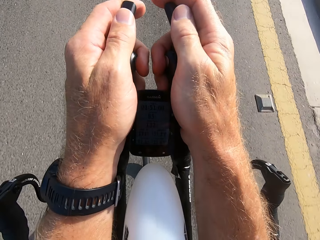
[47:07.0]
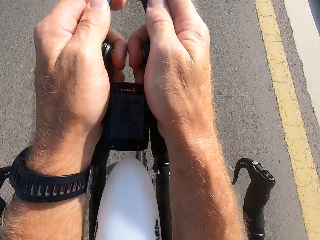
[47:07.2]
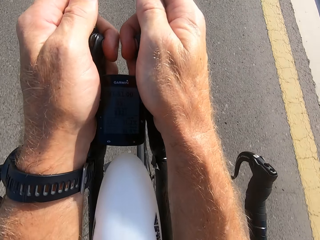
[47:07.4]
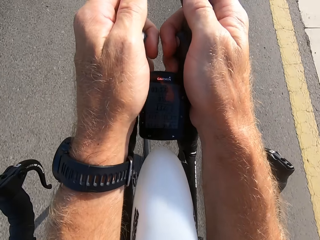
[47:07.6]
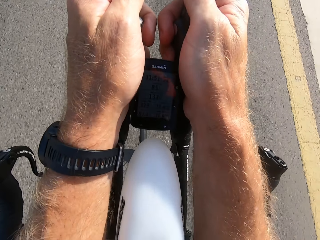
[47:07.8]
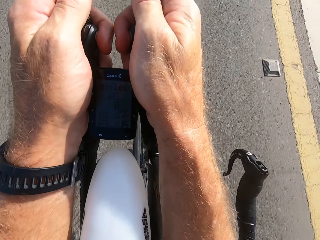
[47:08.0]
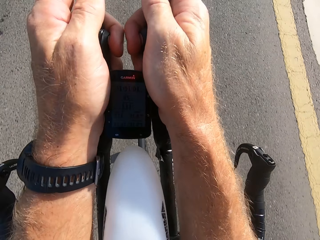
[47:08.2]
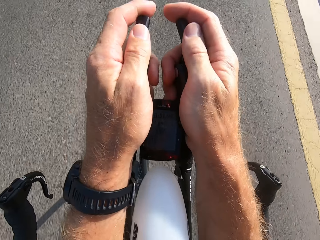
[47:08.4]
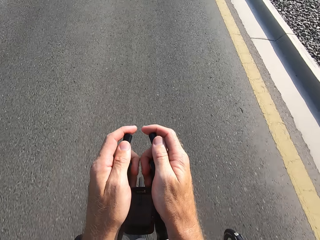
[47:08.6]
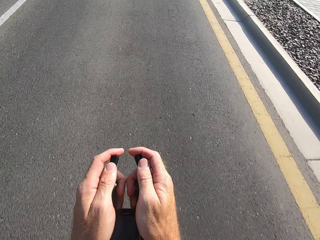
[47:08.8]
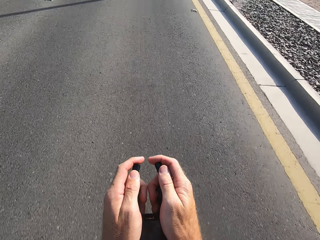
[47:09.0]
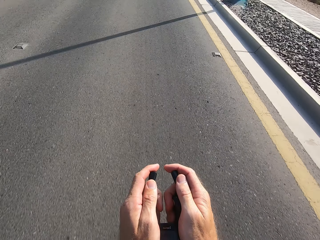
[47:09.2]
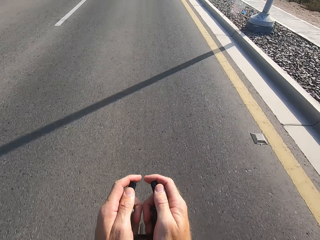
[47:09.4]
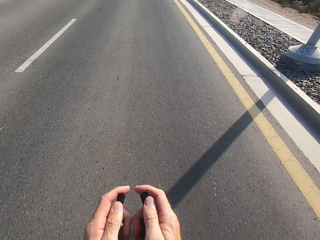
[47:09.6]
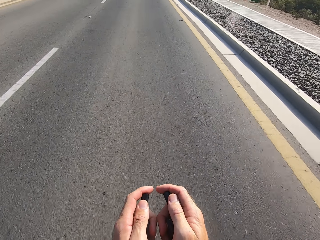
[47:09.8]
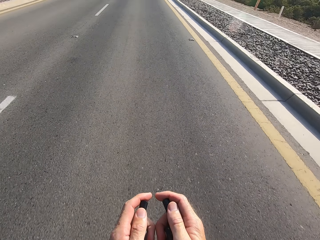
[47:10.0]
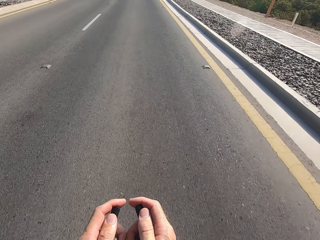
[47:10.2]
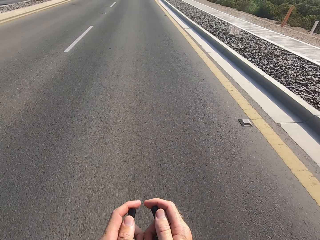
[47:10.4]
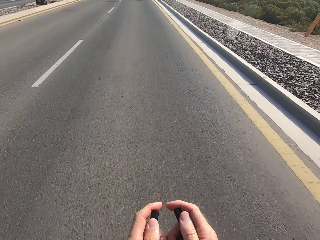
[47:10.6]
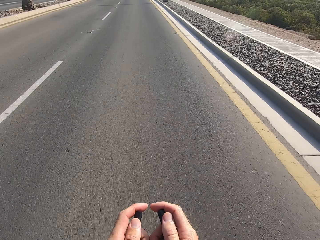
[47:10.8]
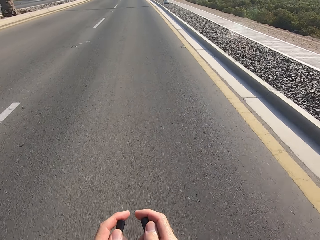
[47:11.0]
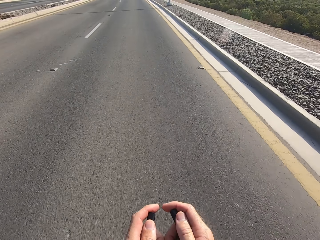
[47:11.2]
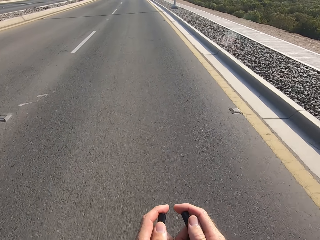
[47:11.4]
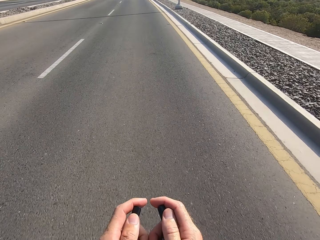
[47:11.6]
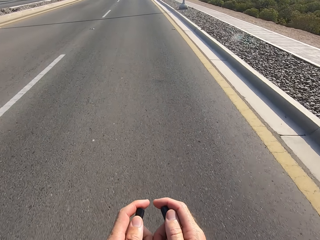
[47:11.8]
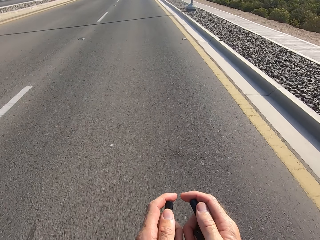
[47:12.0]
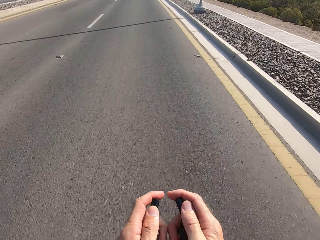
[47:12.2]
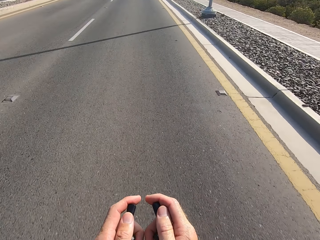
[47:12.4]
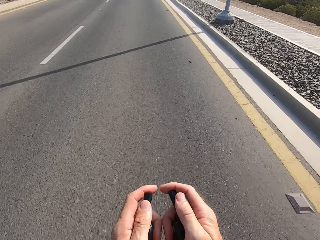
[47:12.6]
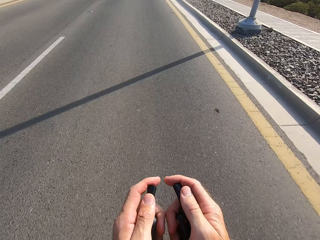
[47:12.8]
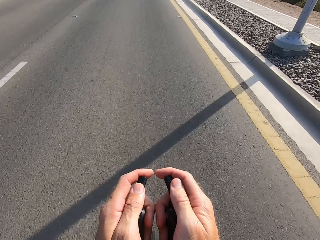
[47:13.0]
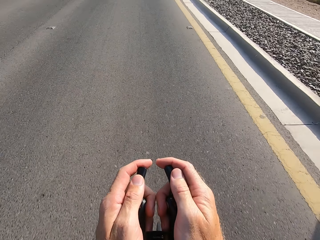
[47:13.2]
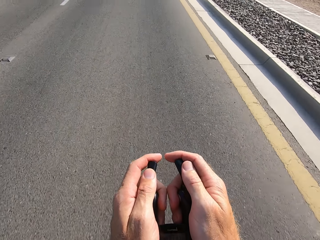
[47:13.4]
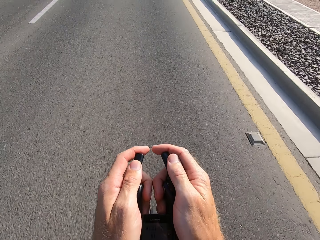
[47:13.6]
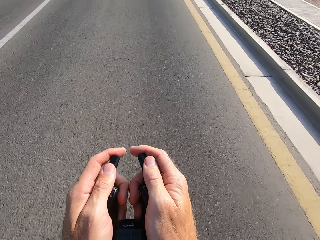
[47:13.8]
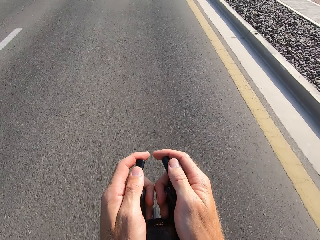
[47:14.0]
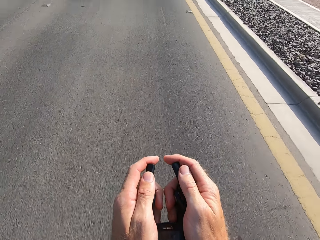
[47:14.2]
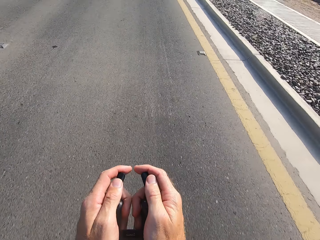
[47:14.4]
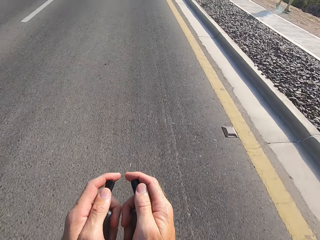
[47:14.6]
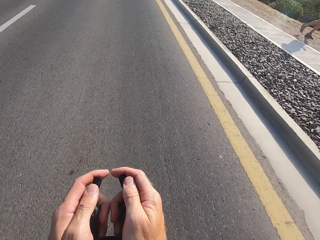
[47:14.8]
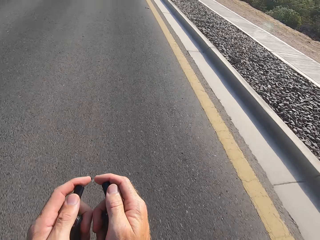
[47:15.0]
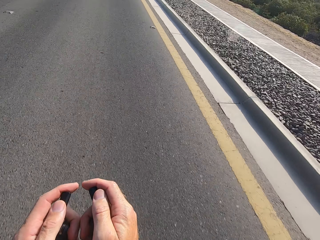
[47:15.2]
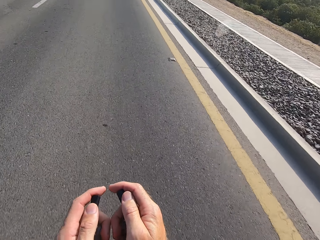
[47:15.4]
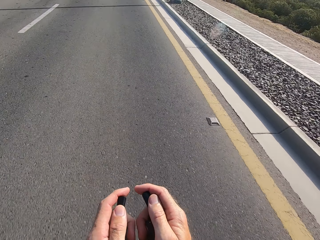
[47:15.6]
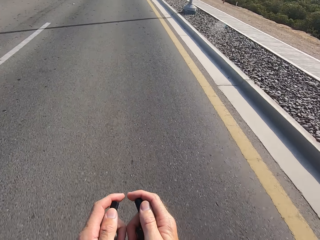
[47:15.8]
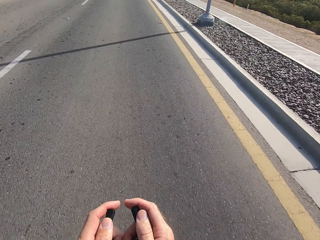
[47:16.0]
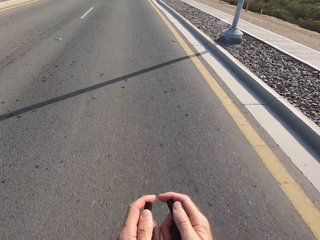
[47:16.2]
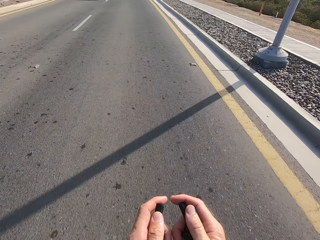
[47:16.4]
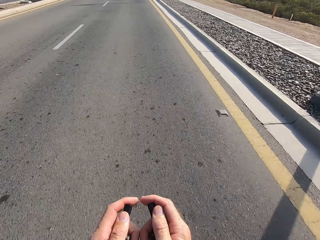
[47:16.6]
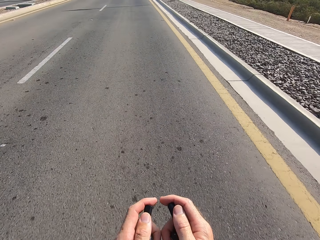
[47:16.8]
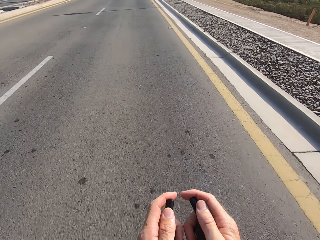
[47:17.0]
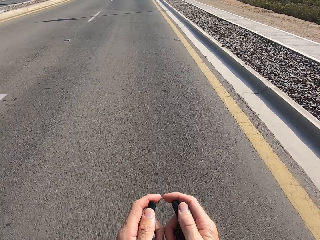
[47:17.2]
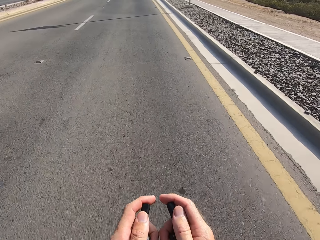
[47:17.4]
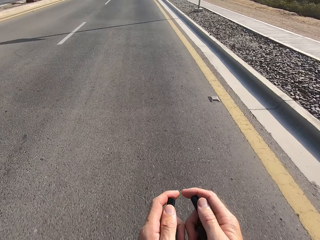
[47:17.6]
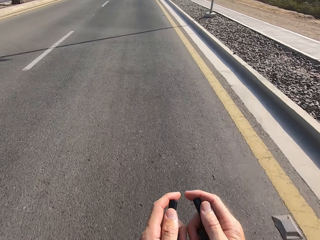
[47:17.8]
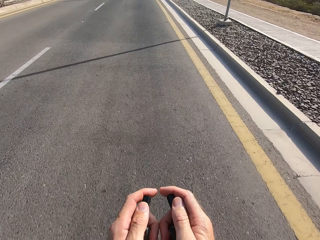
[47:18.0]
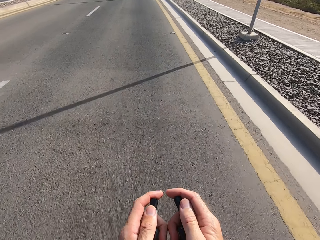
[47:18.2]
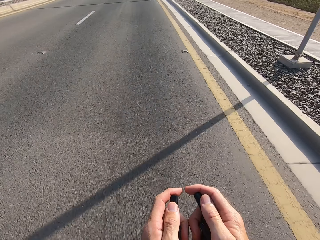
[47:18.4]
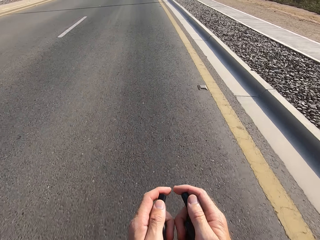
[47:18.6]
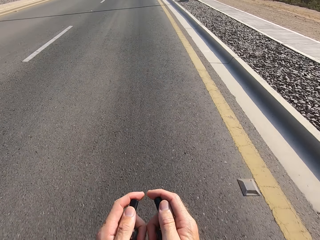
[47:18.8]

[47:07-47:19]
The camera wearer stares at the handlebar. They stare at the road. They cycle on the road.

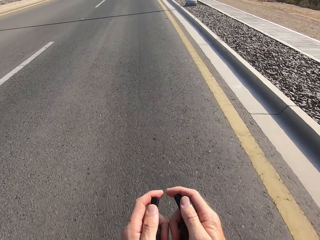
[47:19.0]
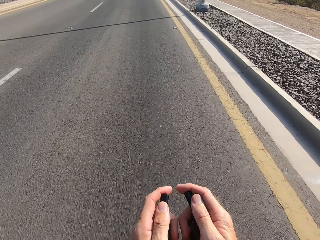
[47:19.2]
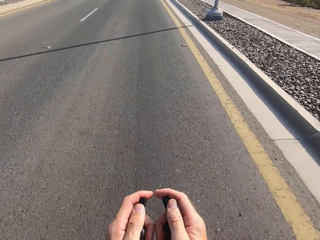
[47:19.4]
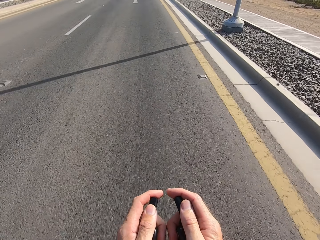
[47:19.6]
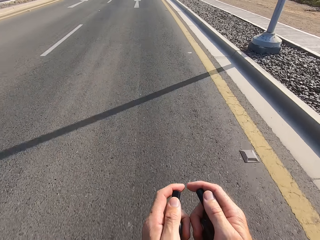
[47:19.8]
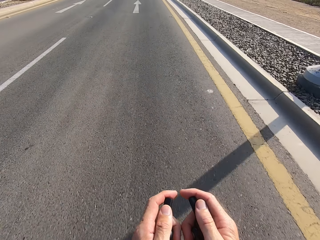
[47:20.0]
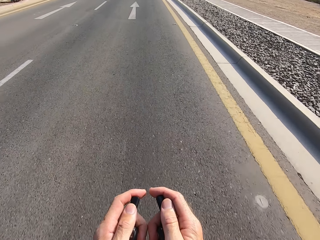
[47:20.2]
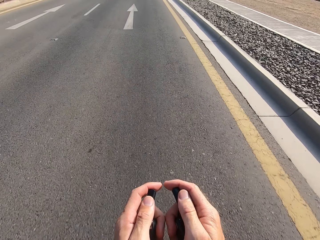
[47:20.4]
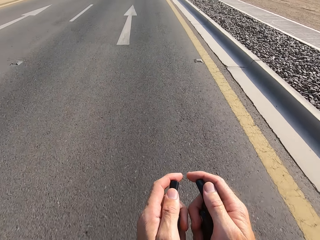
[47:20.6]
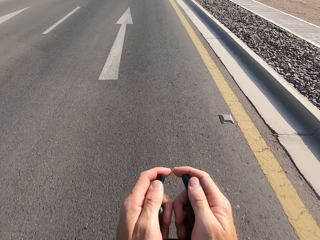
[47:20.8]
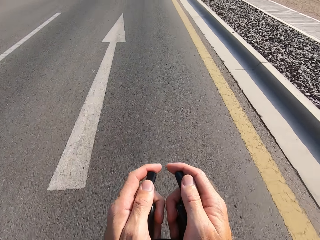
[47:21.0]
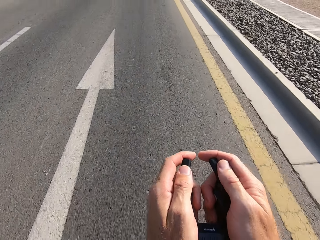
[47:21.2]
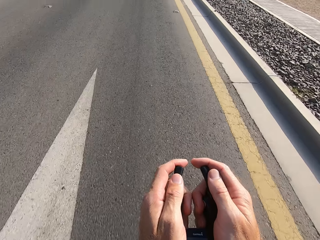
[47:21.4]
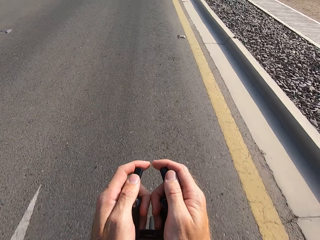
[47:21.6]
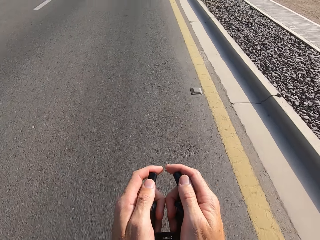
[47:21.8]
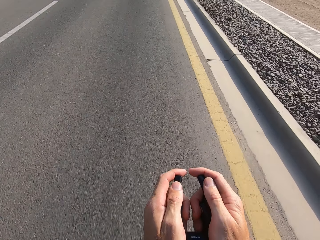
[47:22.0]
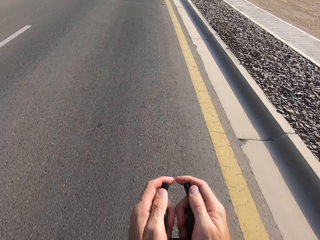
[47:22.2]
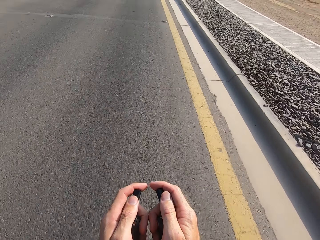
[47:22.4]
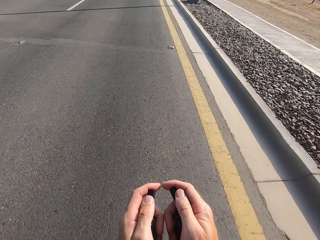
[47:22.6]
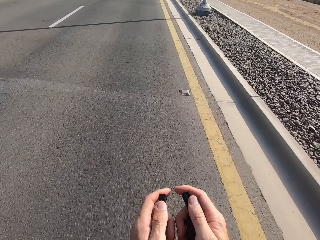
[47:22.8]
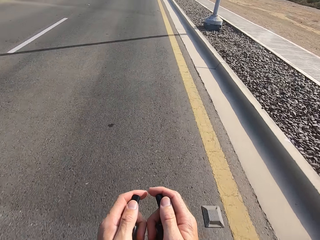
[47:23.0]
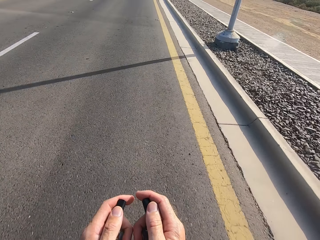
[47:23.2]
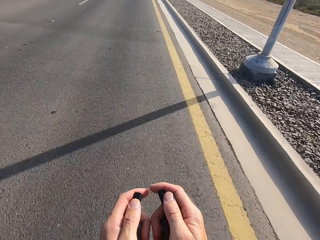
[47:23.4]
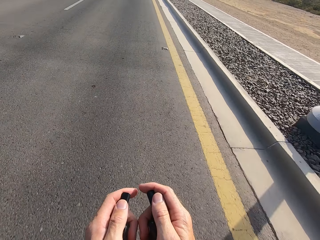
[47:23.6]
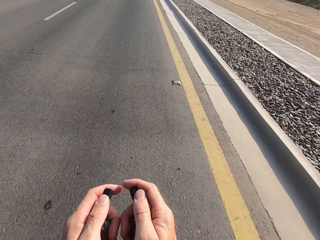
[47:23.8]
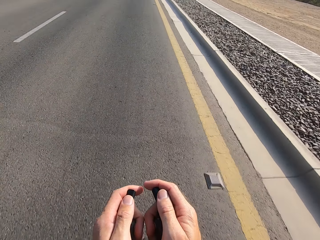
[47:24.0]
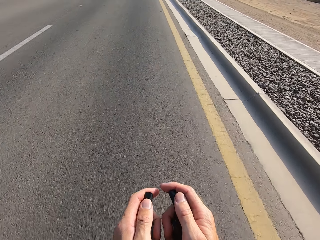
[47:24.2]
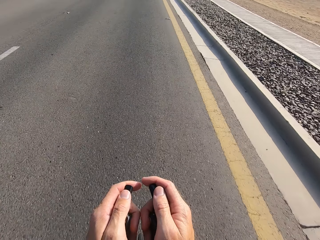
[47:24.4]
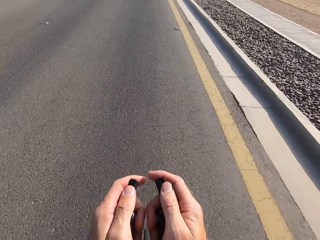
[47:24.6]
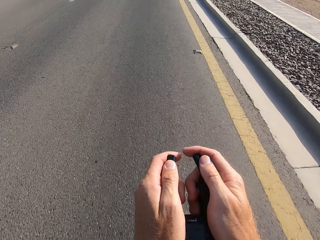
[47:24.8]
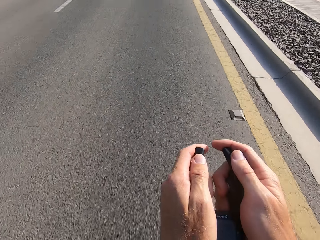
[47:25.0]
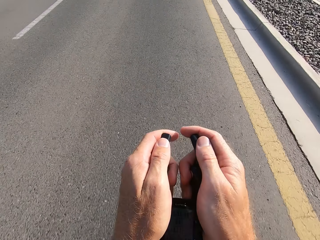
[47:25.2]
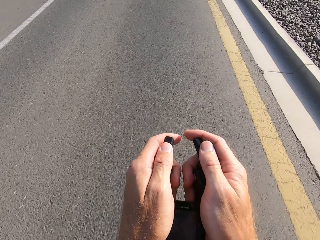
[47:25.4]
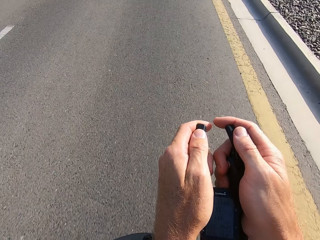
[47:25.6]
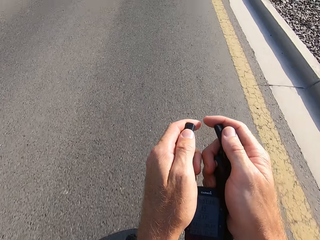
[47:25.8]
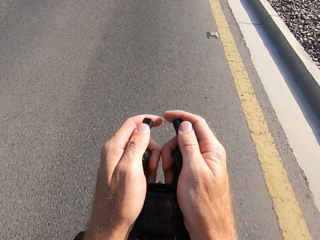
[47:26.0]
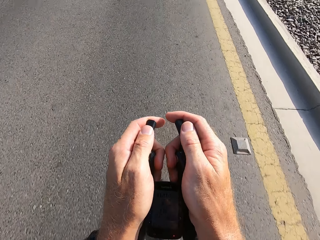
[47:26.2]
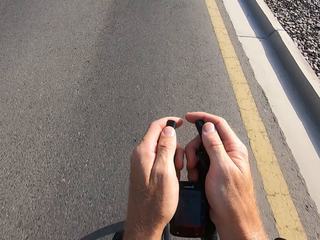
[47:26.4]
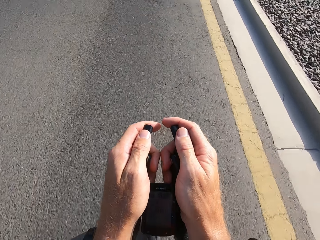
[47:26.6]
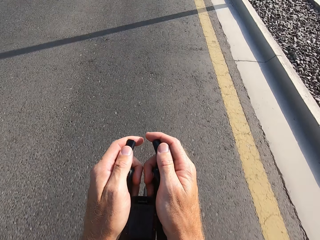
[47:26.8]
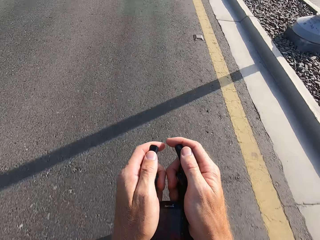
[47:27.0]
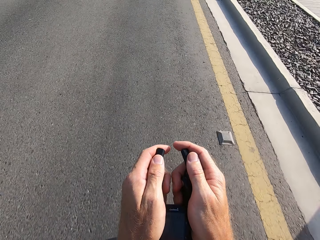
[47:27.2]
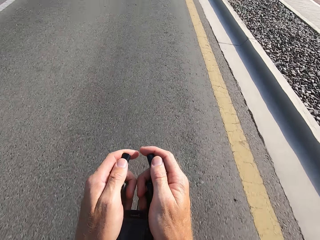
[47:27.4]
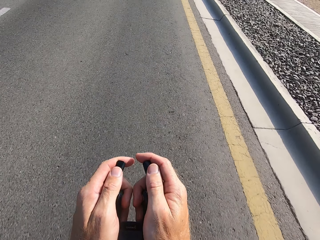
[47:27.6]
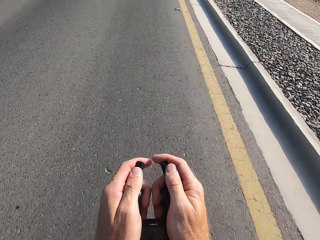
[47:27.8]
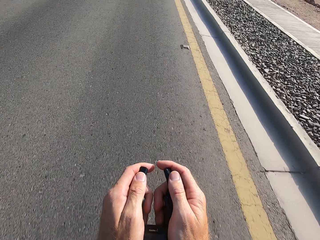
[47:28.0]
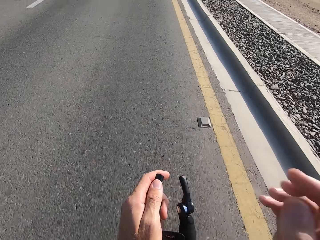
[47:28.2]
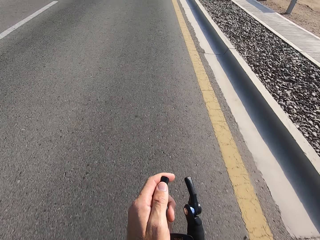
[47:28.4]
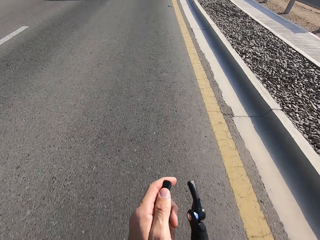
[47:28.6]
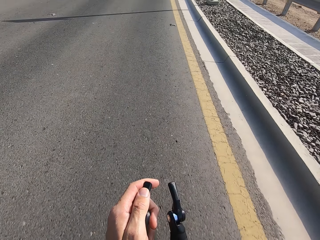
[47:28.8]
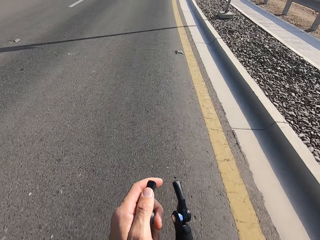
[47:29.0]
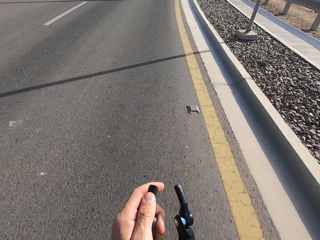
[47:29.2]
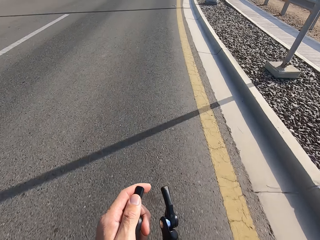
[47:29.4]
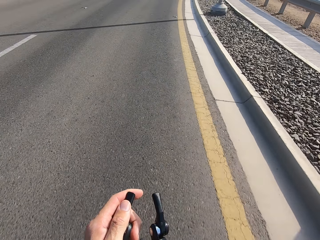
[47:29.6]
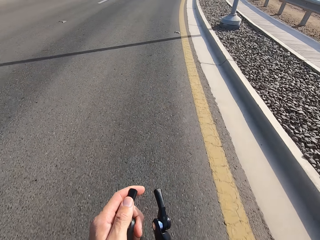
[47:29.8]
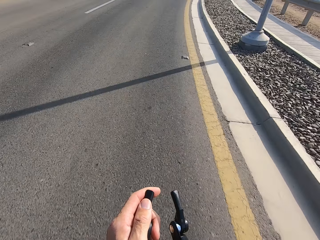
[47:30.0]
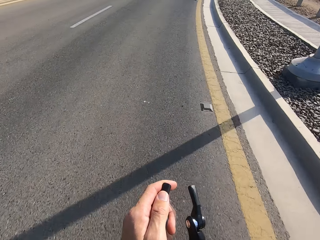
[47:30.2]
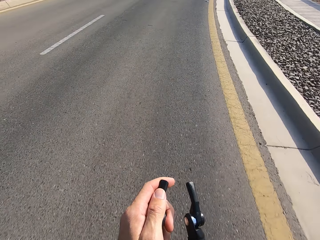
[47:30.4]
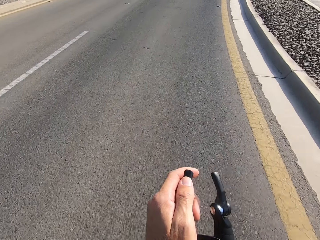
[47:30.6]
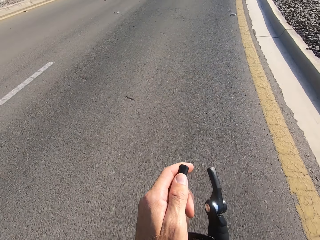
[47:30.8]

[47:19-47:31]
The camera wearer swings the right hand. They touch something.
